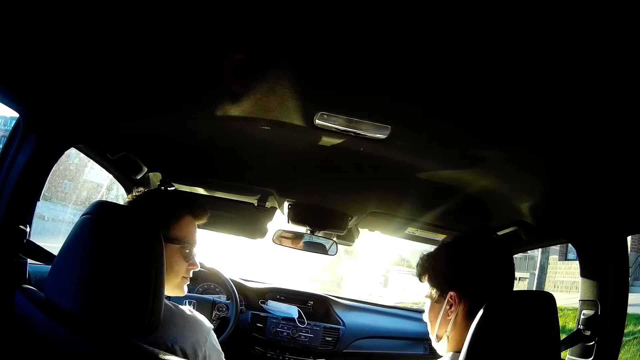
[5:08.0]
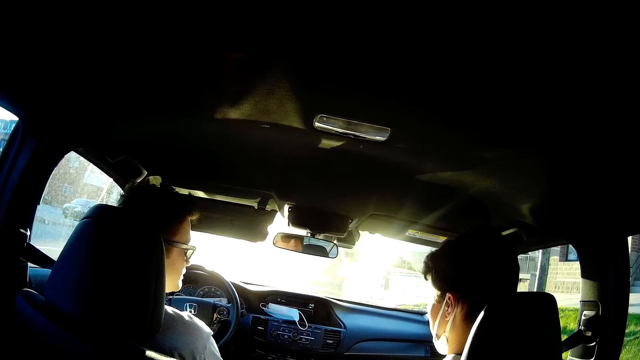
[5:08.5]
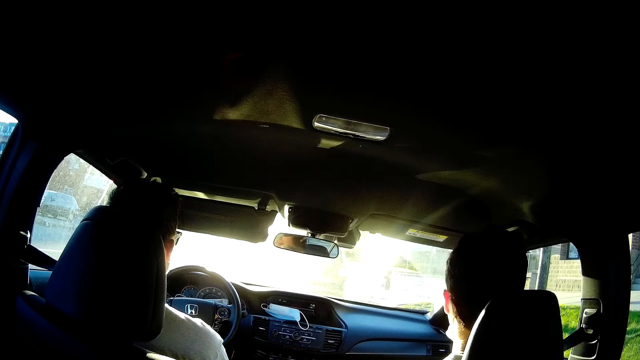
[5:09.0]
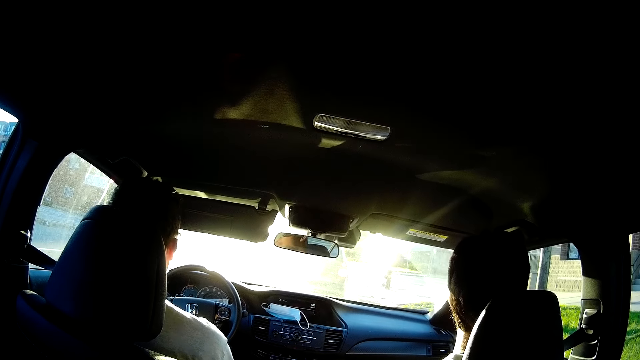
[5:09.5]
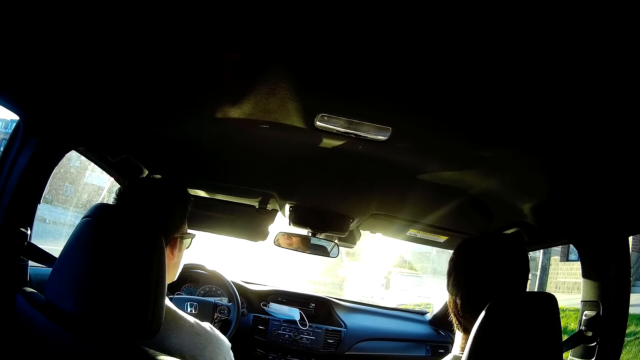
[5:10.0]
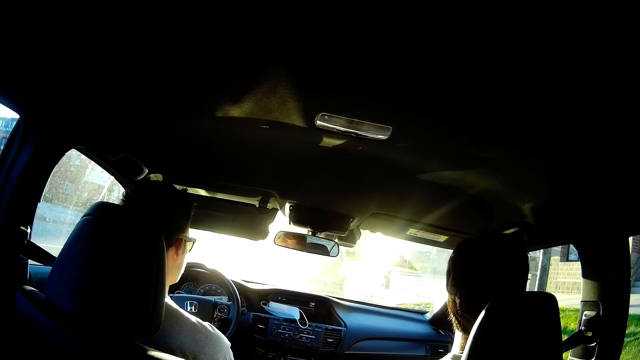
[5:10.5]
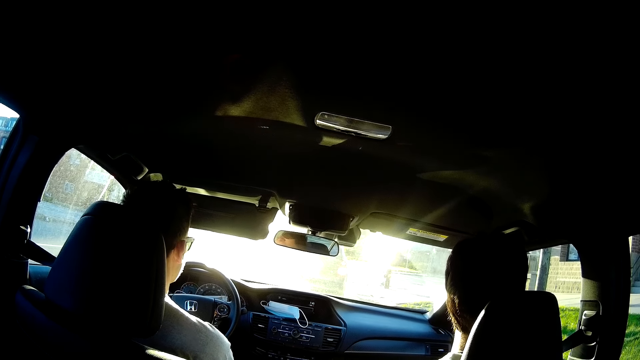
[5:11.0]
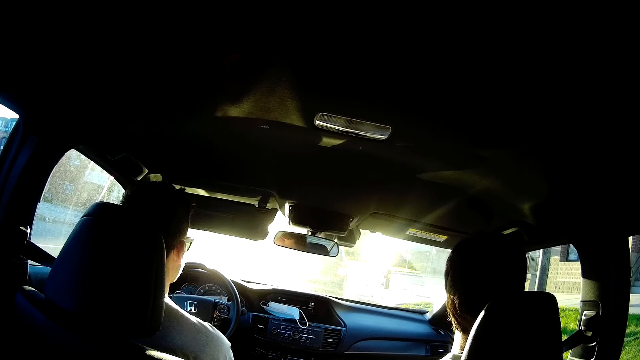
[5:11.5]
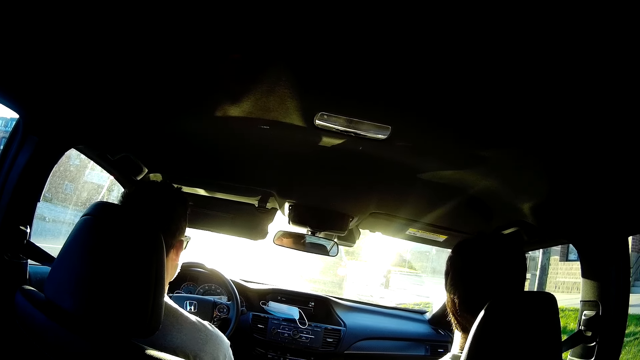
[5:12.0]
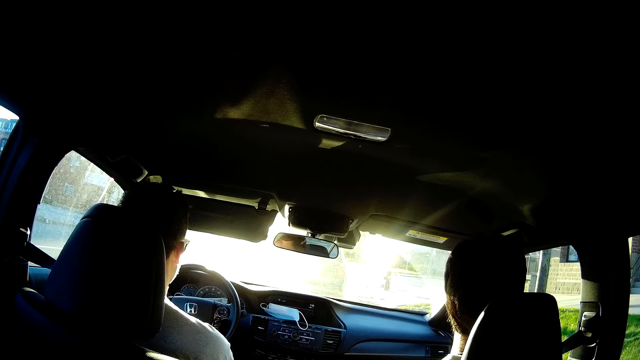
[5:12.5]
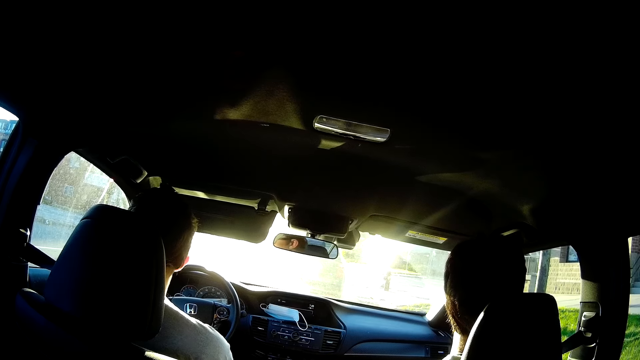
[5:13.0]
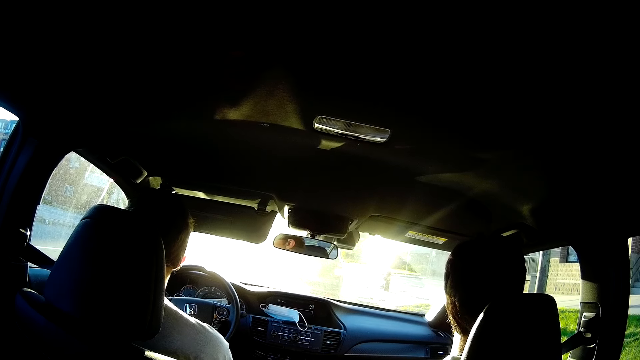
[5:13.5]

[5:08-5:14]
The camera wearer converses with the rest.

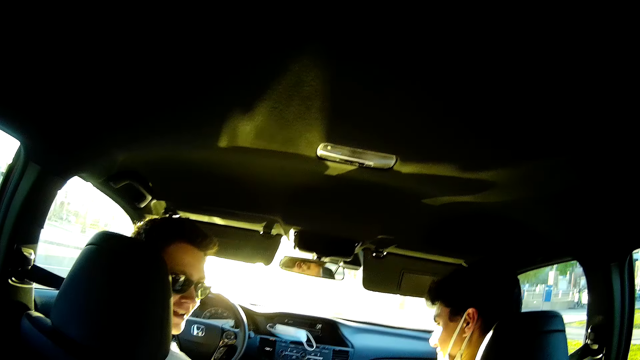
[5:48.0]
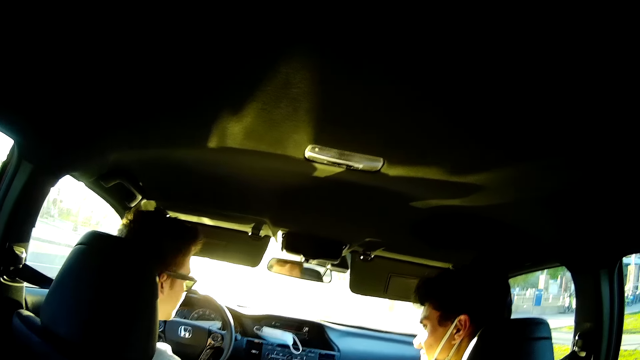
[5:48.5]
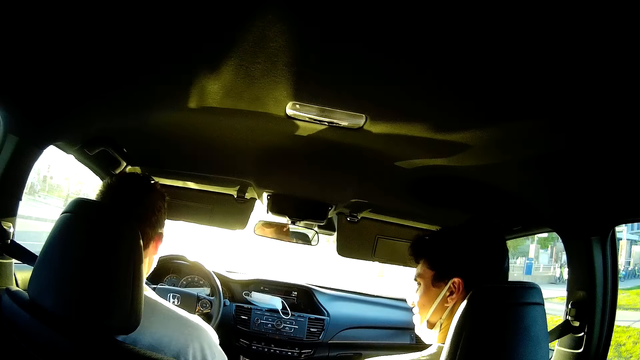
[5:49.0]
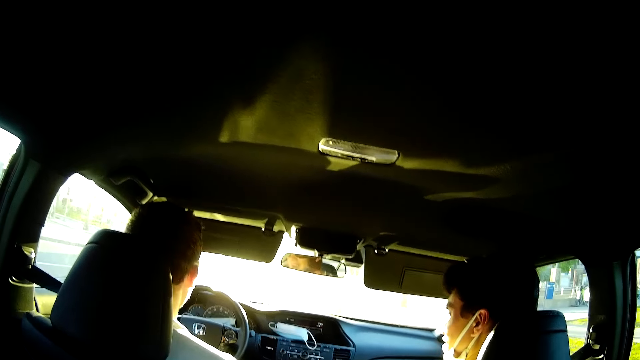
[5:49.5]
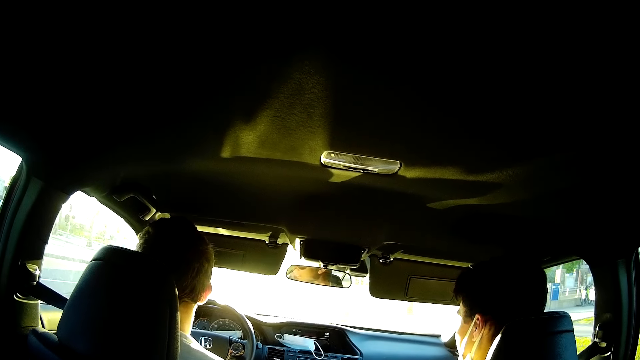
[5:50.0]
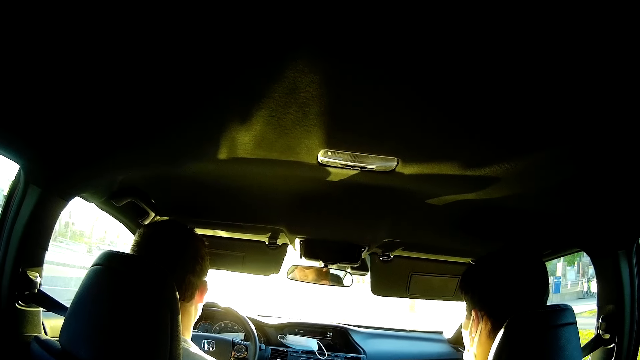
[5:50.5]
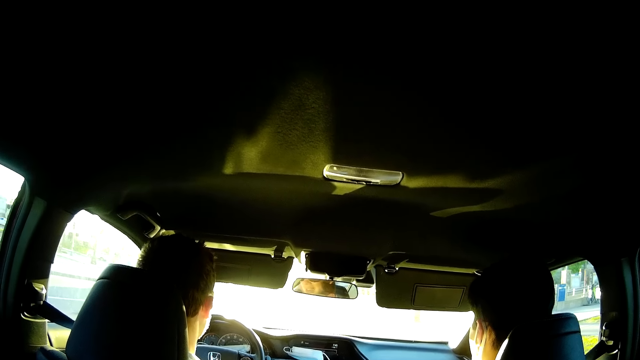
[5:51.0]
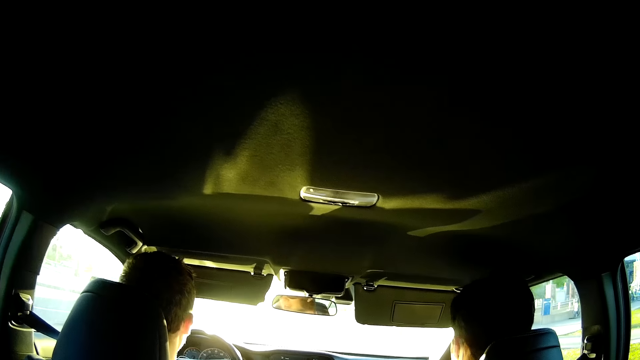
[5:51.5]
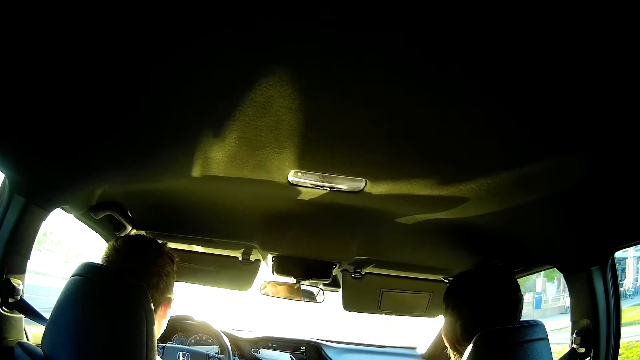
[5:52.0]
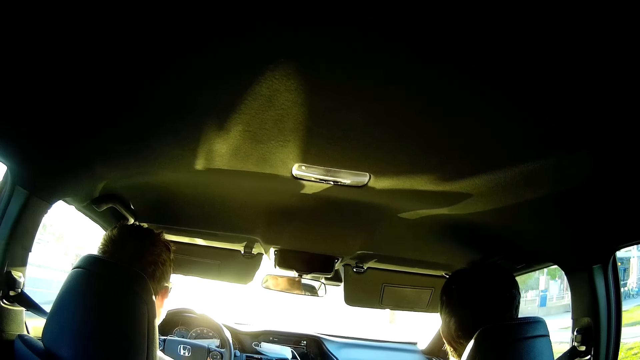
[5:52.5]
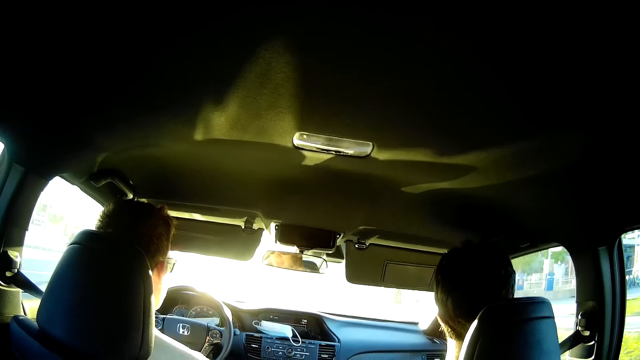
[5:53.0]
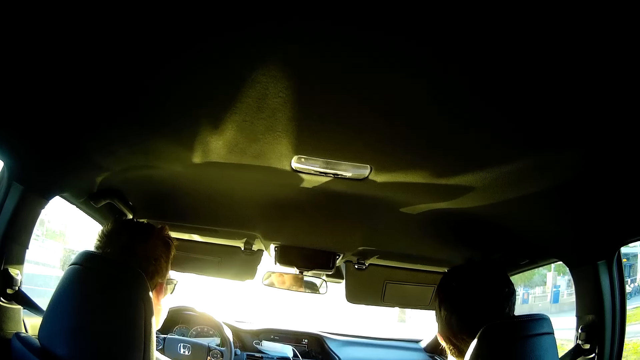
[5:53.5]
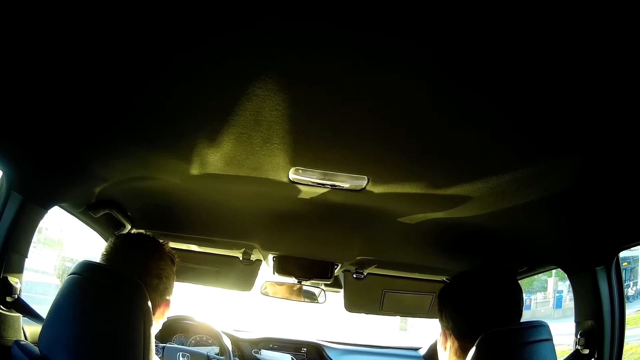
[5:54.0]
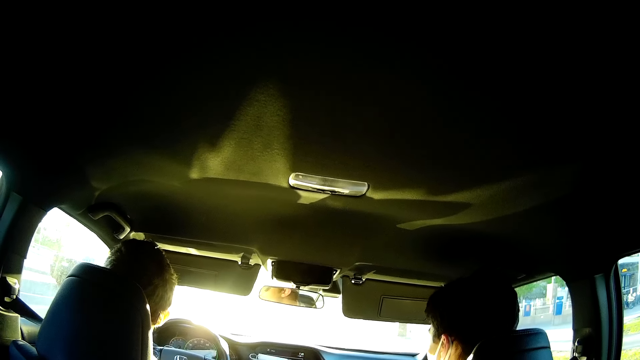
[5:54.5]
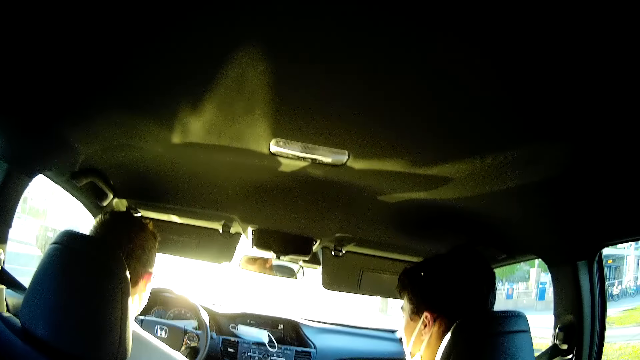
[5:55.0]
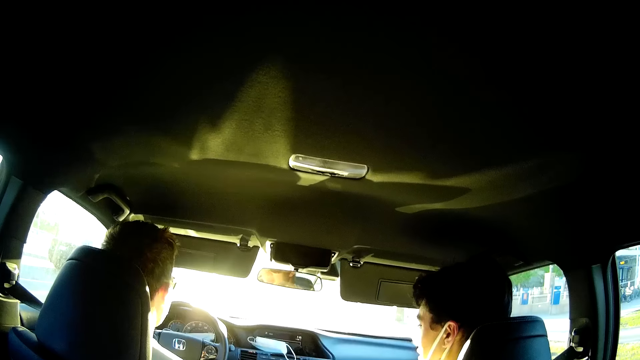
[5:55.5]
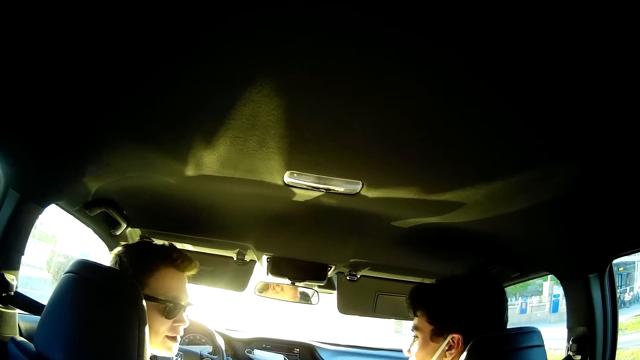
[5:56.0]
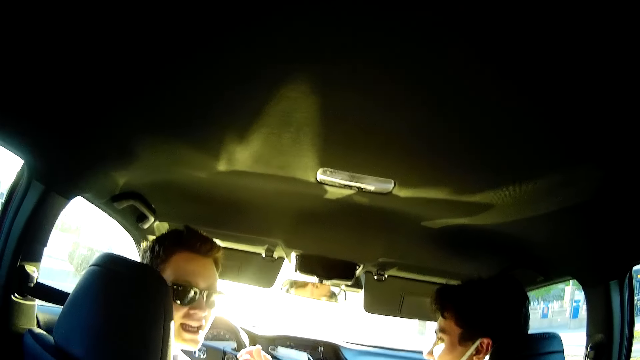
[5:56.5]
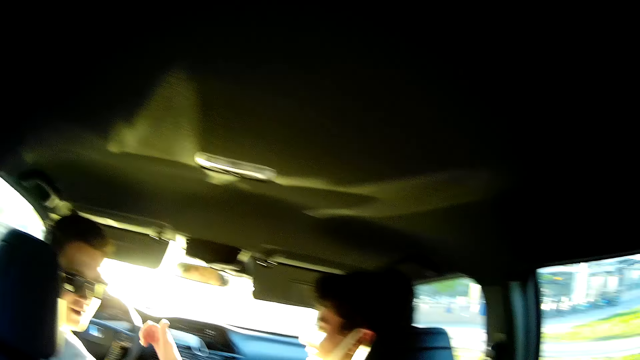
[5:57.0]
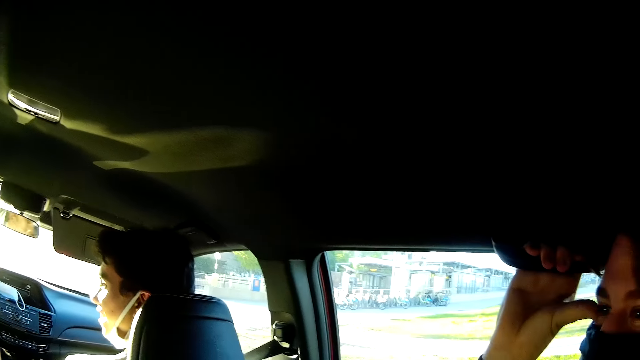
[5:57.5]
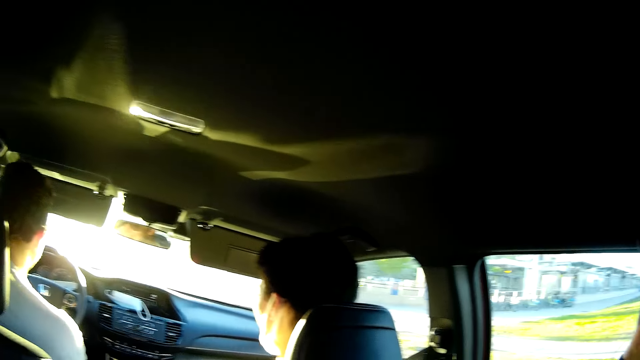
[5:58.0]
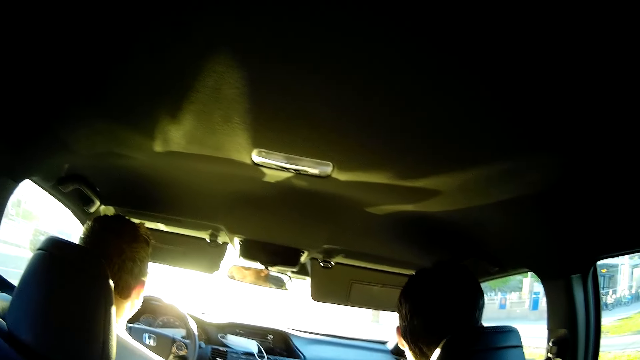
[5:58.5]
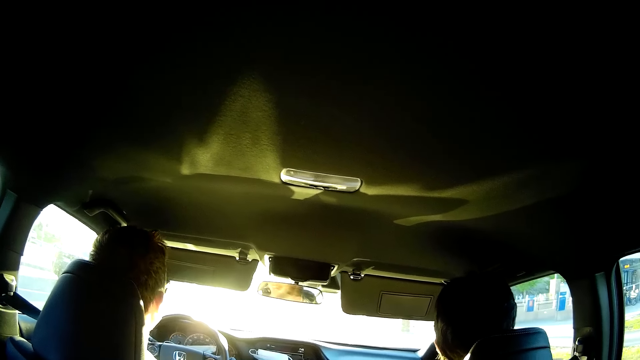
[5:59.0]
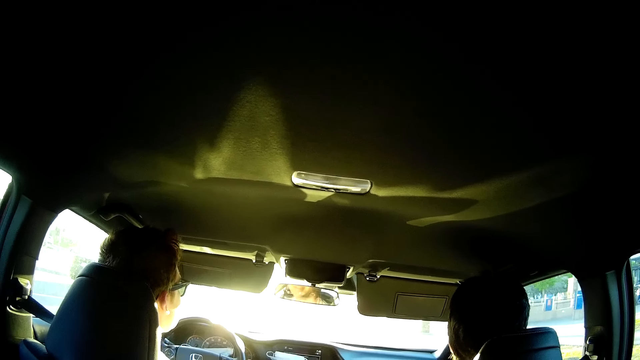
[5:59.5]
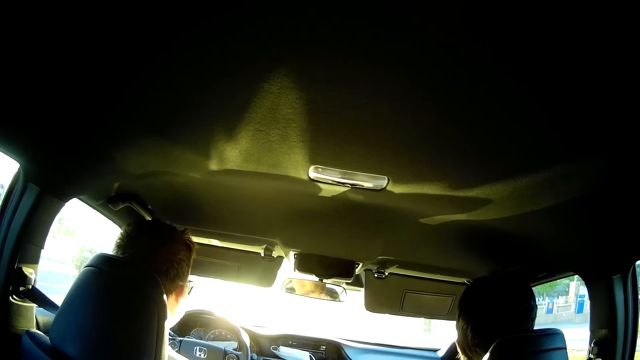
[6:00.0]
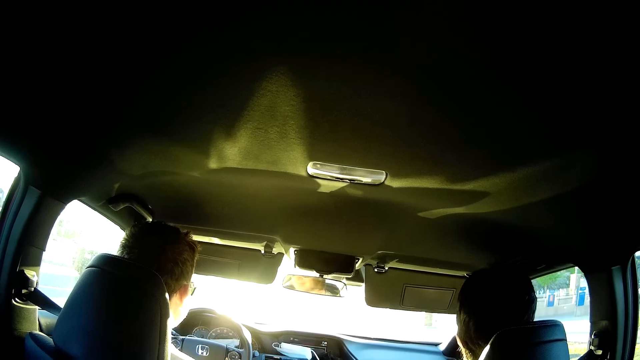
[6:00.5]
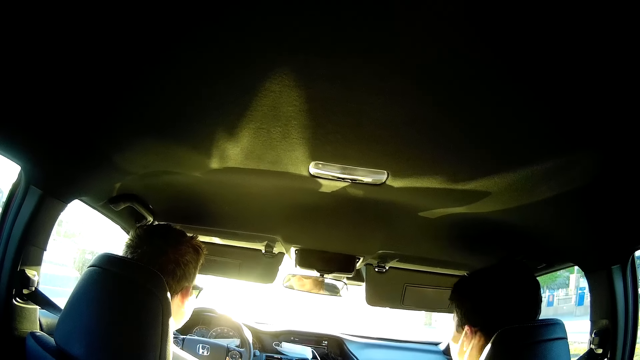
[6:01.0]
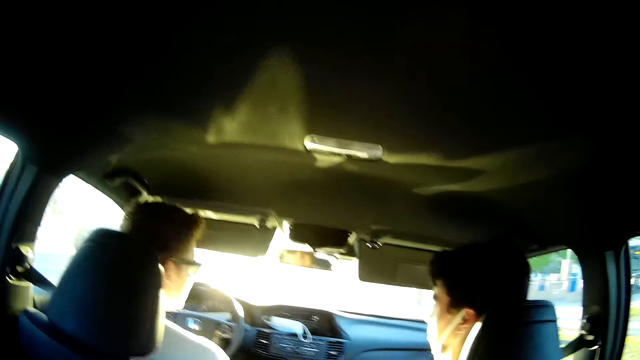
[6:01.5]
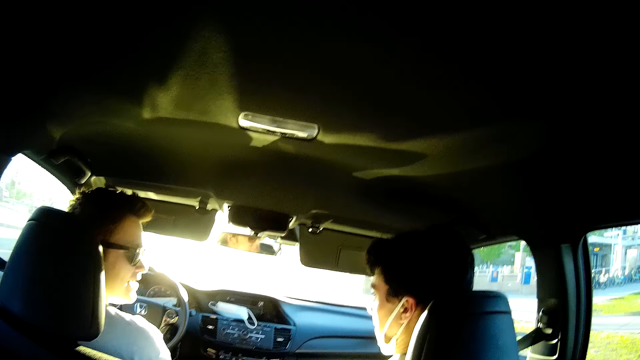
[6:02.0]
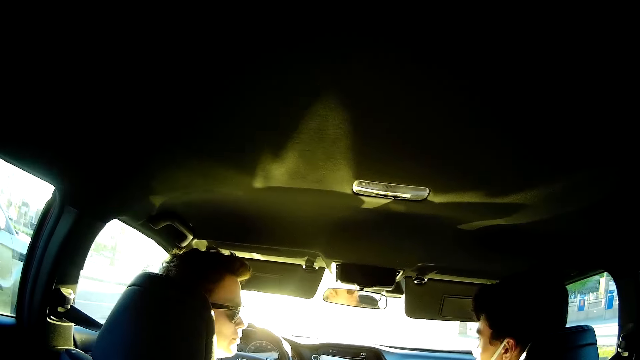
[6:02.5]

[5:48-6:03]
A man turns around the car. The camera wearer converses with the rest. Another man responds to the camera wearer. The camera wearer turns towards a third man. The third man holds the hand support. The camera wearer turns around the car. The first man turns around the car. The camera wearer converses with the rest.
